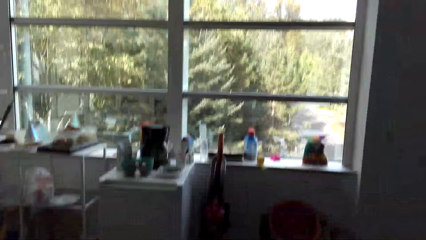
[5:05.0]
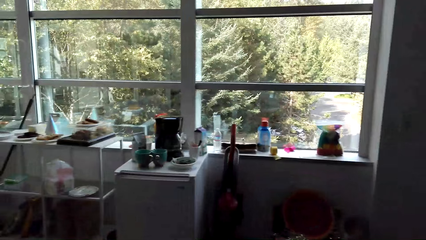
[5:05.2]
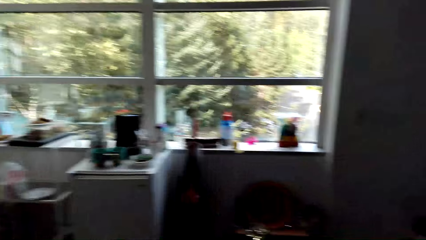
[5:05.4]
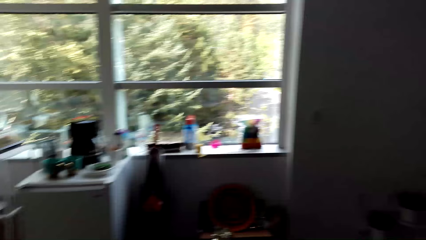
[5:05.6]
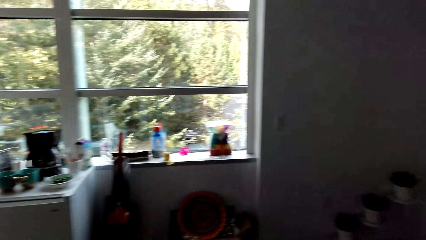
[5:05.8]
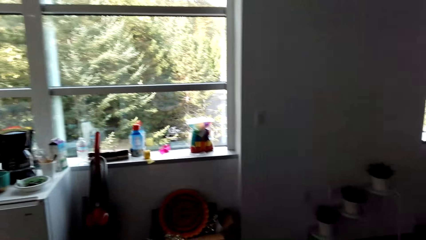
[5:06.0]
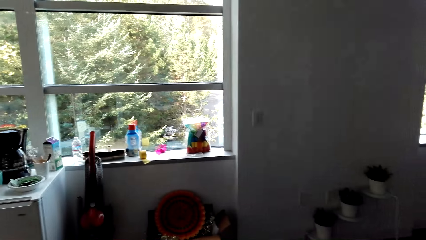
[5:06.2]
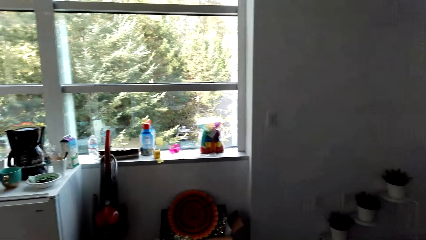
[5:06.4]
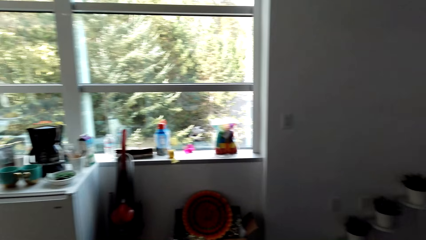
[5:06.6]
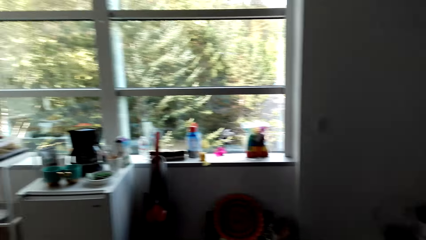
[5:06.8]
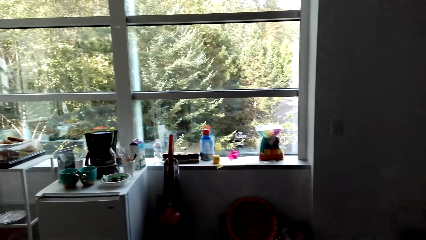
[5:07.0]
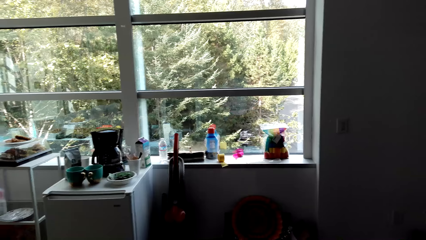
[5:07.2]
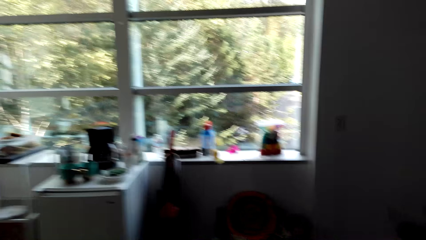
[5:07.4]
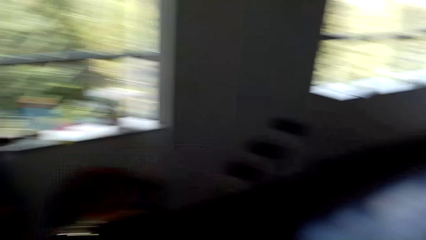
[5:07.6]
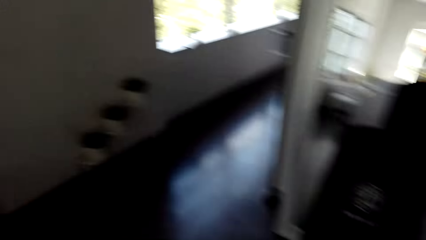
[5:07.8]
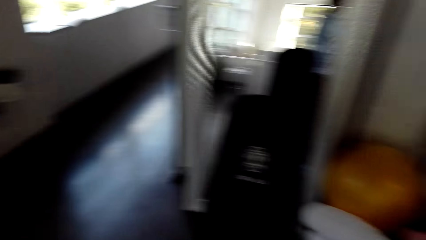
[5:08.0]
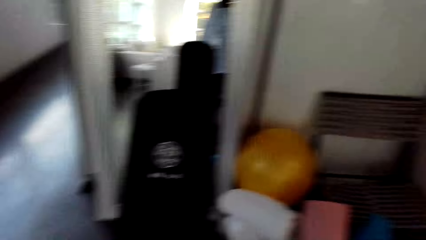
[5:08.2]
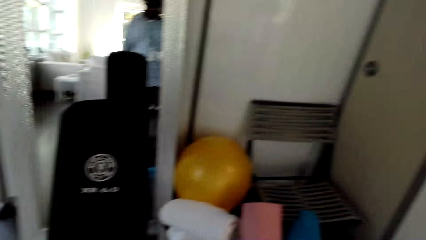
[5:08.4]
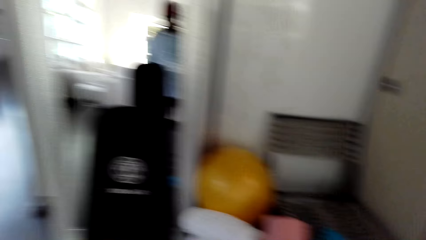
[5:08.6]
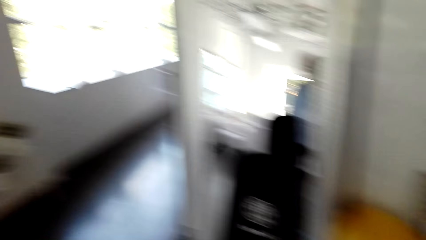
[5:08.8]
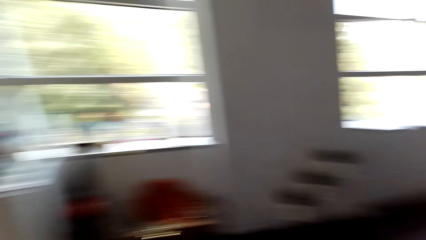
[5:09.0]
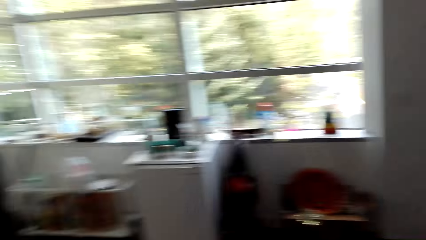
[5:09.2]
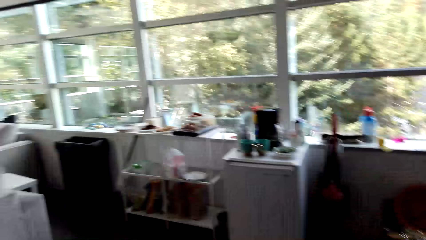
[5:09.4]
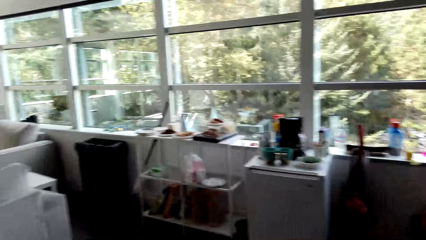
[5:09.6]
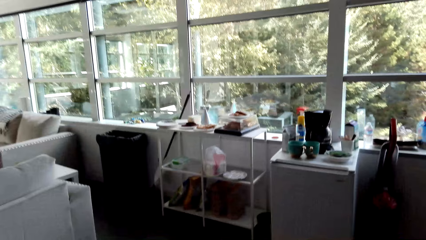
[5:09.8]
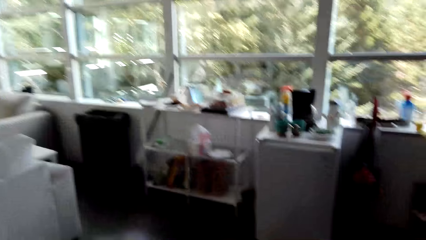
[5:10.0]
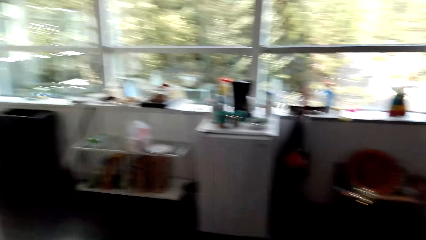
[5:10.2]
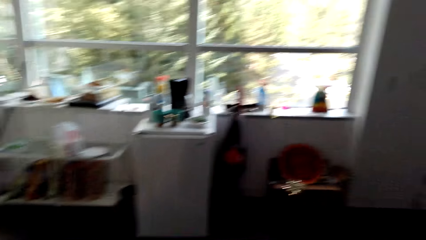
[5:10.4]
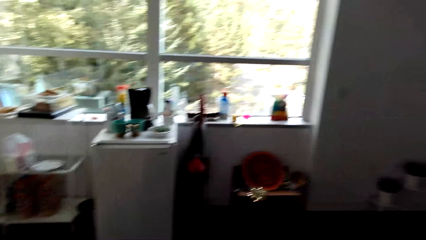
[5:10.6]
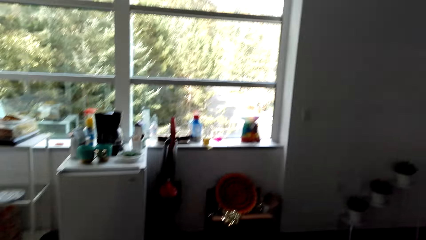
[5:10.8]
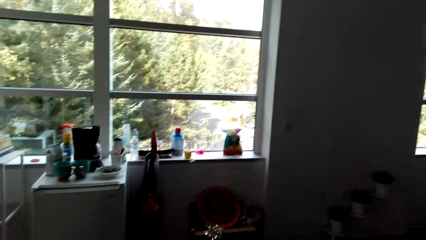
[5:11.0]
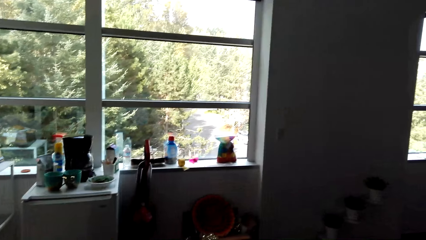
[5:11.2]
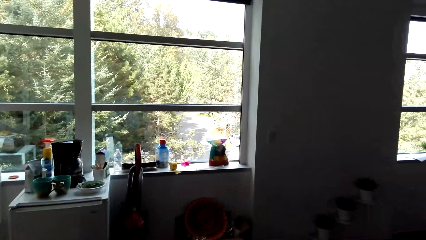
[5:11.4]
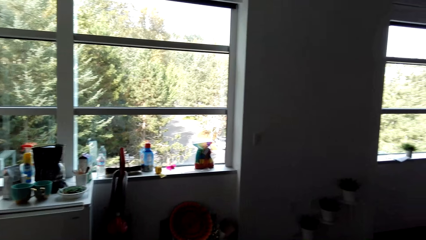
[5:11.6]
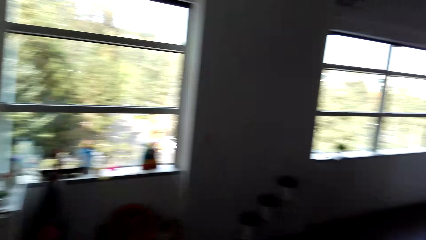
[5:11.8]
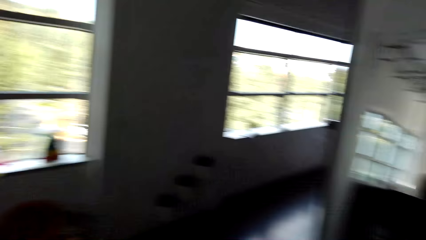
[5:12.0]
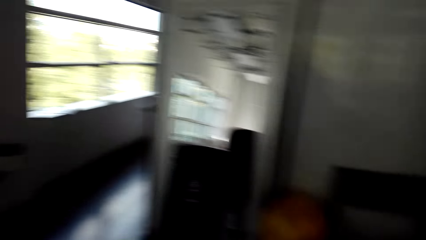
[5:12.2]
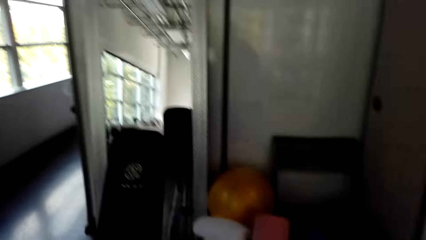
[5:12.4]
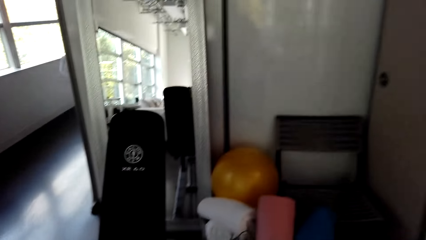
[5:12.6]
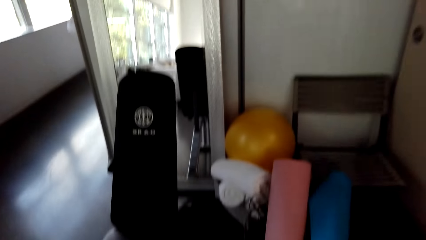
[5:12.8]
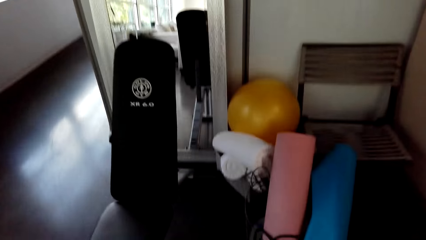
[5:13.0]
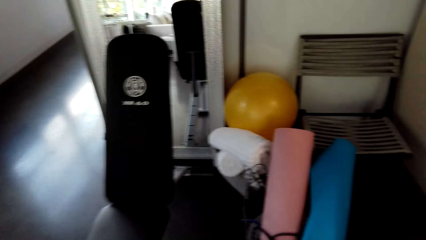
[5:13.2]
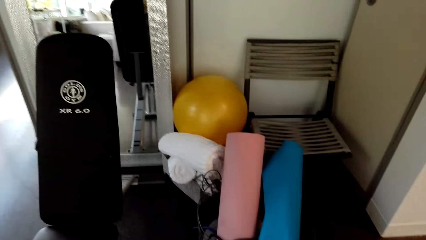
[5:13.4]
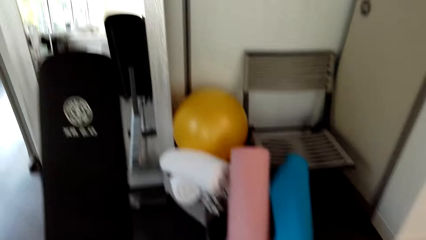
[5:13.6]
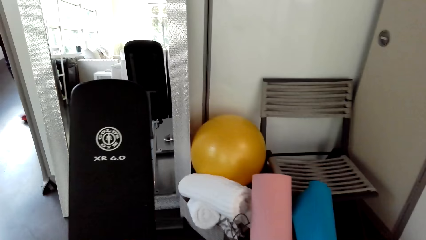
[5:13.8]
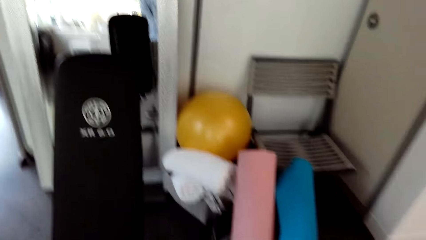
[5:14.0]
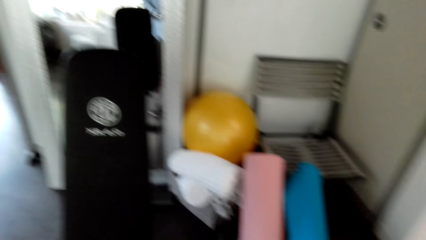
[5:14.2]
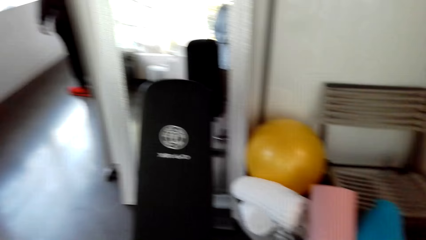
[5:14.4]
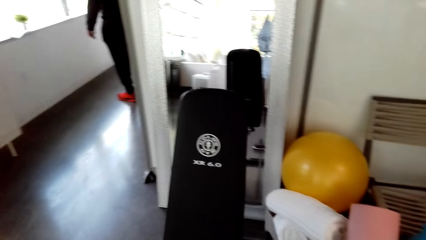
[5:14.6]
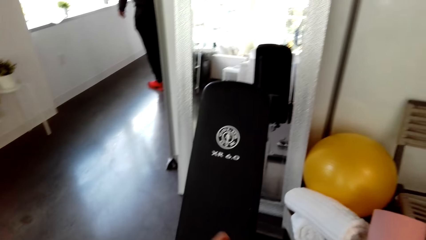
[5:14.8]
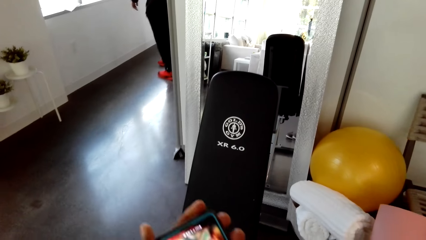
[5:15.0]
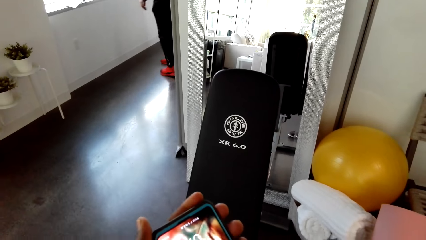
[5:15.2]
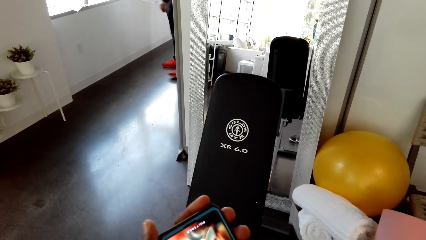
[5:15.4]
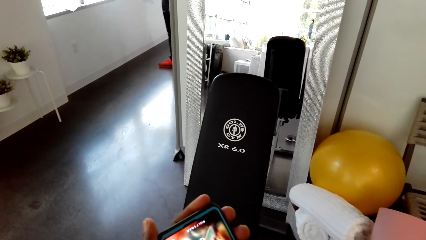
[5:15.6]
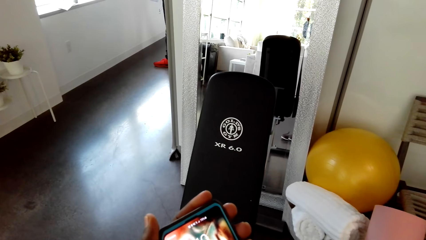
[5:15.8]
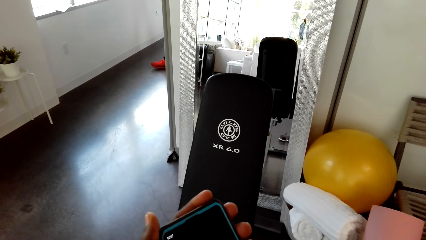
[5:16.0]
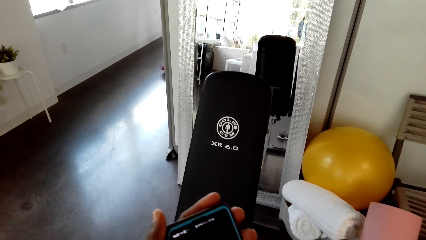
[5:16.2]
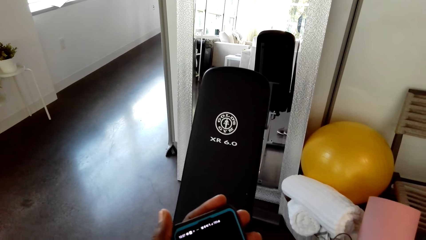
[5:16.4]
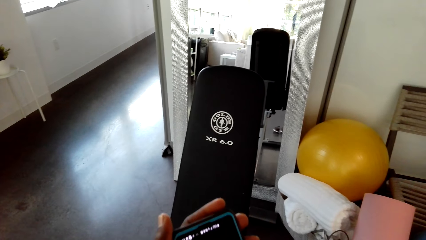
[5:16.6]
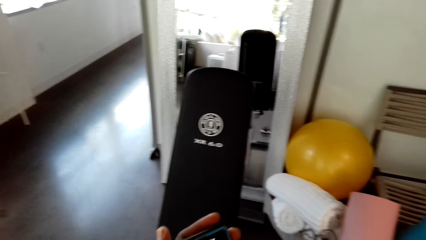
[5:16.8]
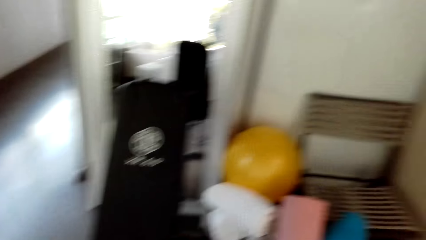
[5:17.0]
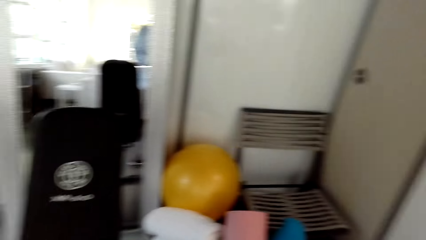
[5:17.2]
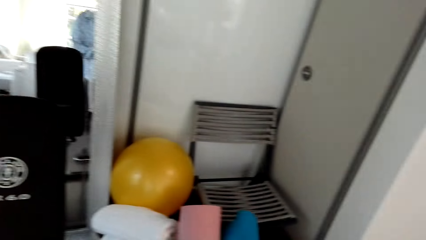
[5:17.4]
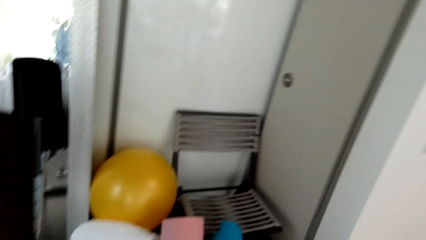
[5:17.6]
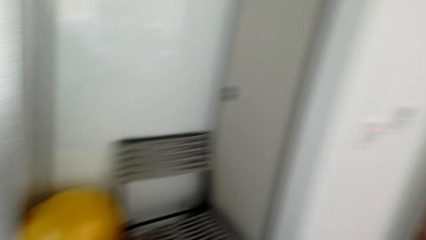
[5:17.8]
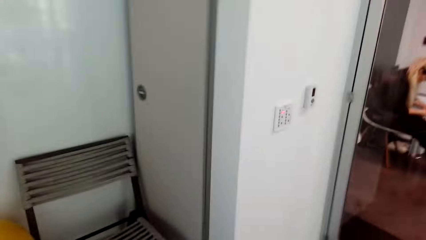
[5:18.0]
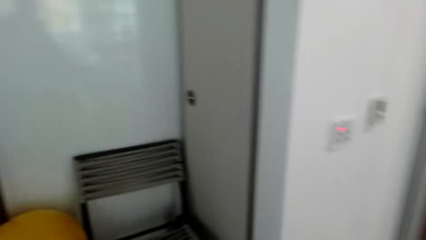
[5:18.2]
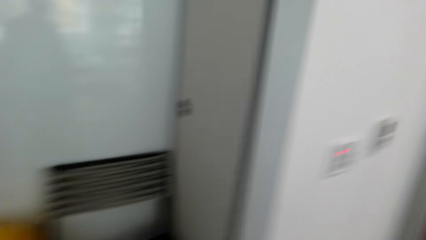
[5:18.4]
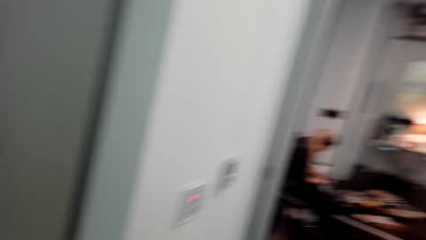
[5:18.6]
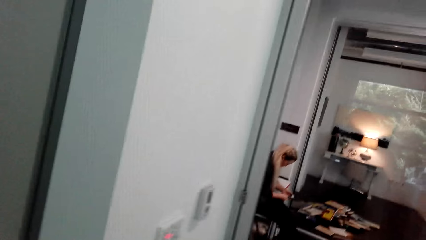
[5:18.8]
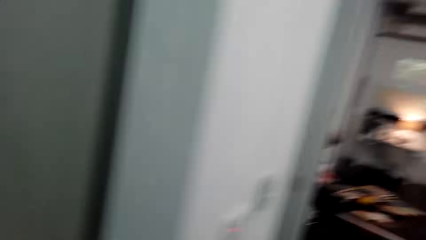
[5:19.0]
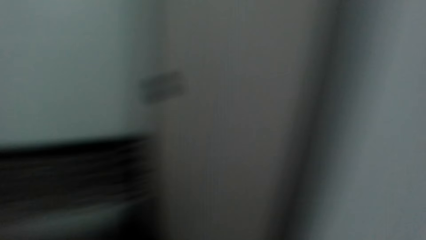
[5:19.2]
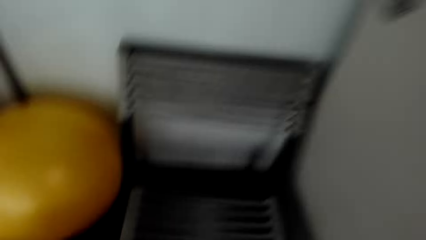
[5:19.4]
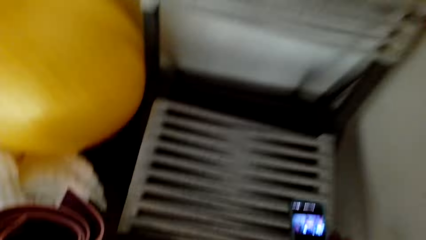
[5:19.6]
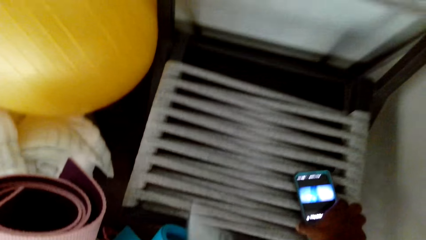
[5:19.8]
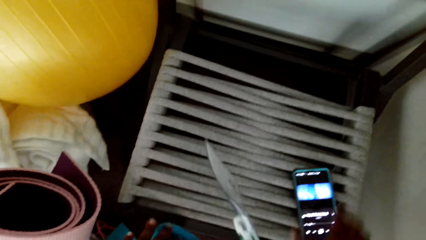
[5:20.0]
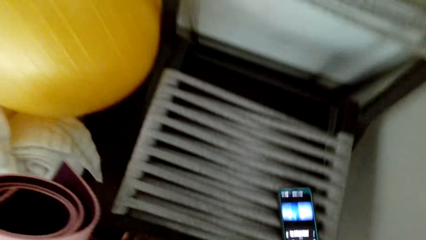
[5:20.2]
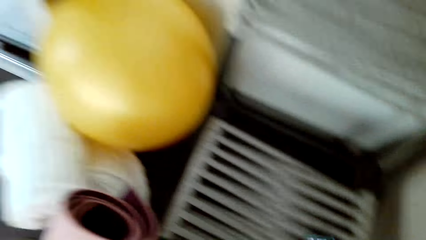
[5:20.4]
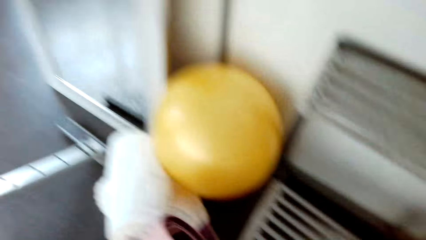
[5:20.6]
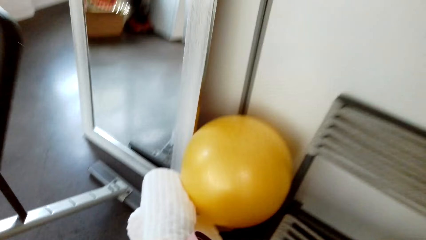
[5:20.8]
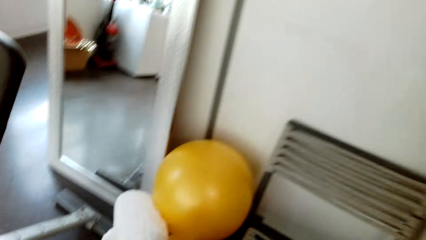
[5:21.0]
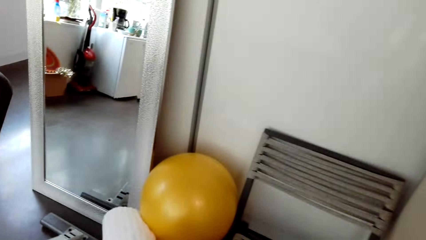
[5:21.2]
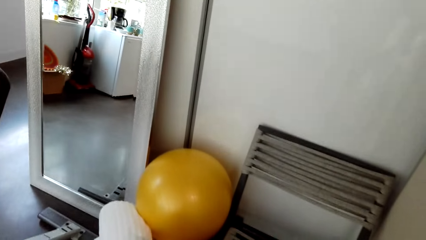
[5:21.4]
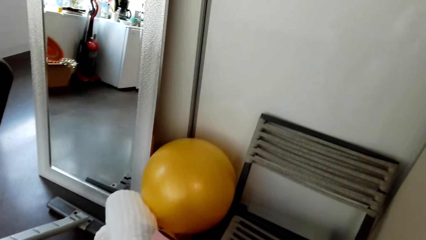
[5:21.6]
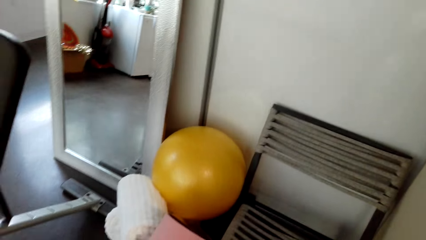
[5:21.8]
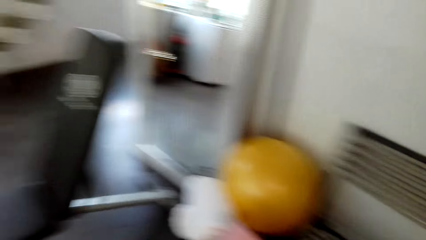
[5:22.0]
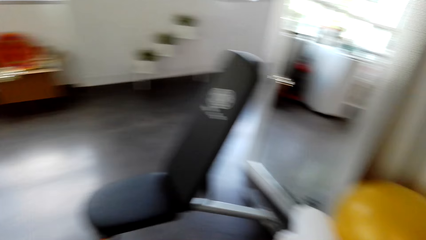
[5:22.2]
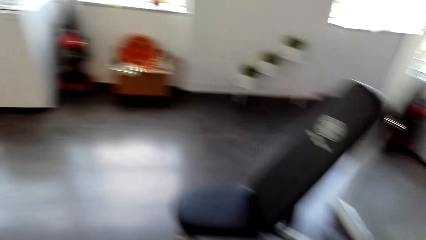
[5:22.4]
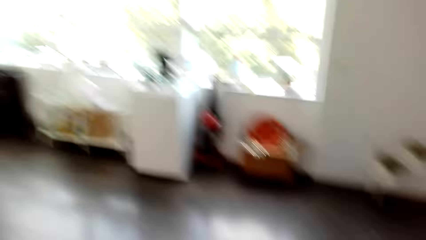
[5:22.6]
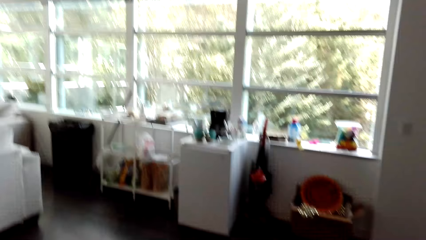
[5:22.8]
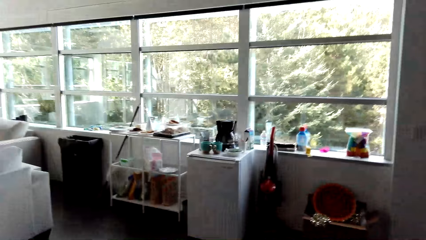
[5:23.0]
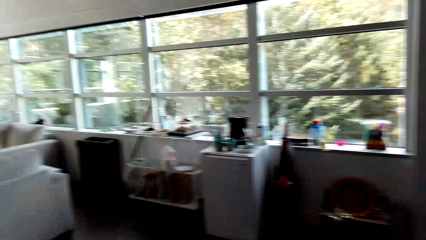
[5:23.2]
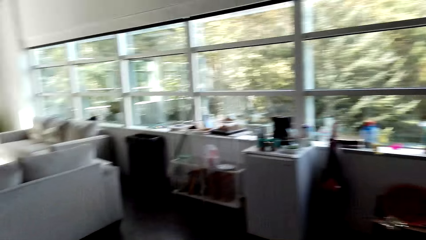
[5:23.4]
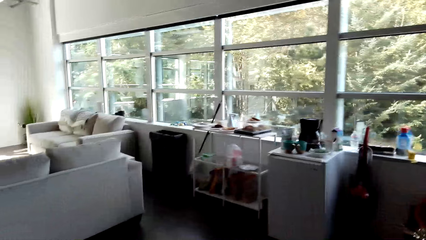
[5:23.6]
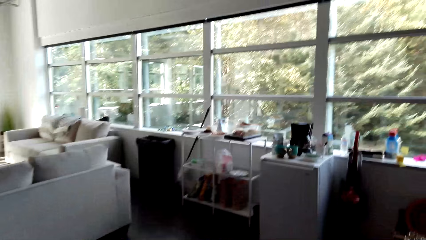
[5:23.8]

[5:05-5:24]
The camera wearer dials the phone. They look around the house. They put the phone on a surface. They look around the house.
